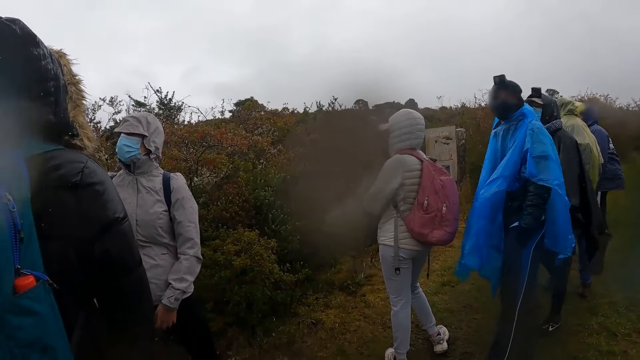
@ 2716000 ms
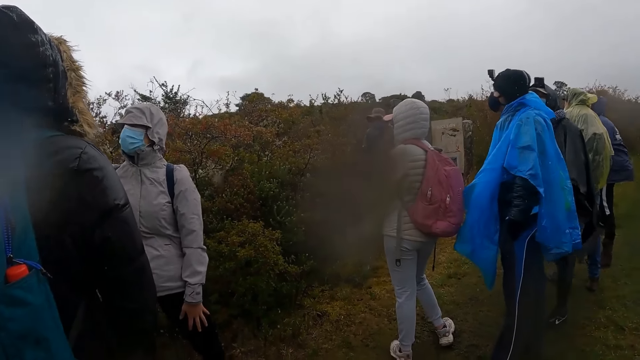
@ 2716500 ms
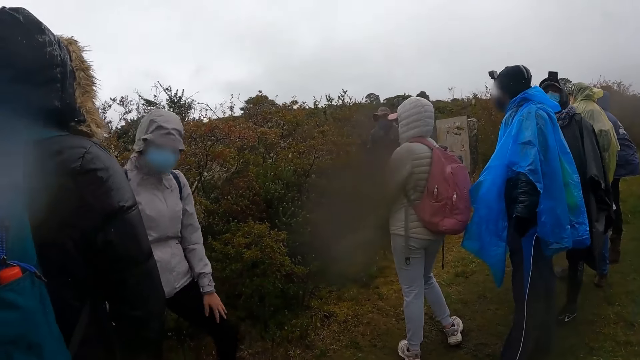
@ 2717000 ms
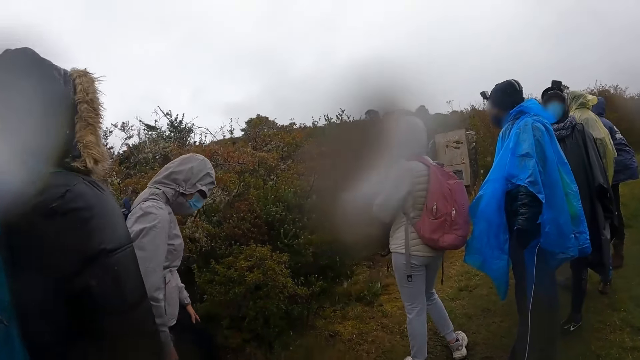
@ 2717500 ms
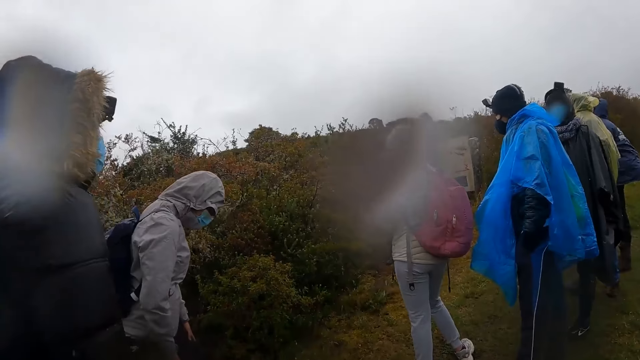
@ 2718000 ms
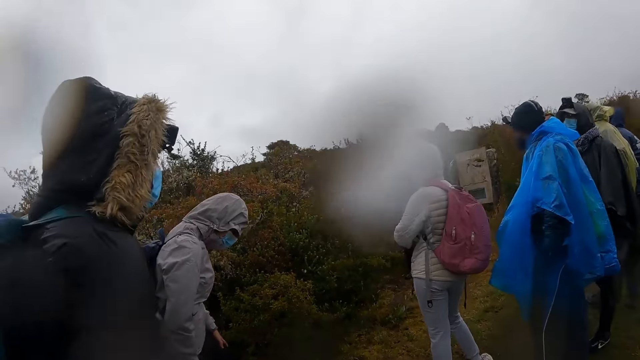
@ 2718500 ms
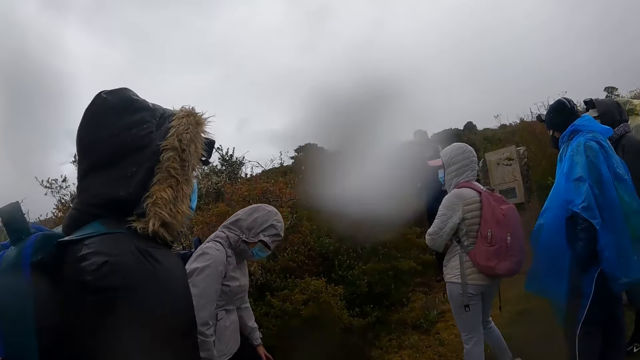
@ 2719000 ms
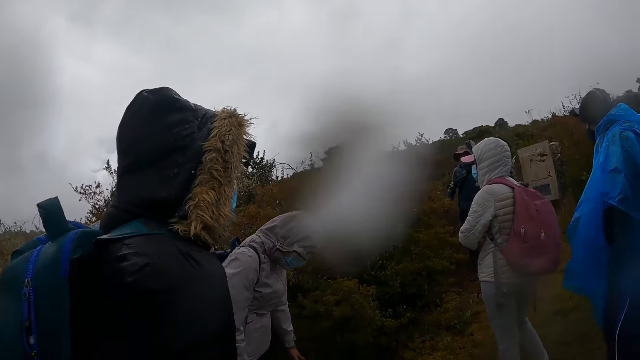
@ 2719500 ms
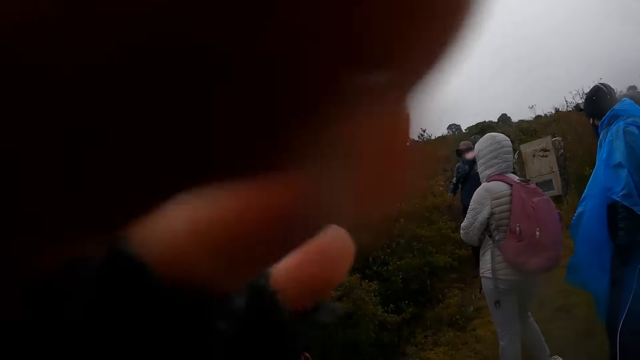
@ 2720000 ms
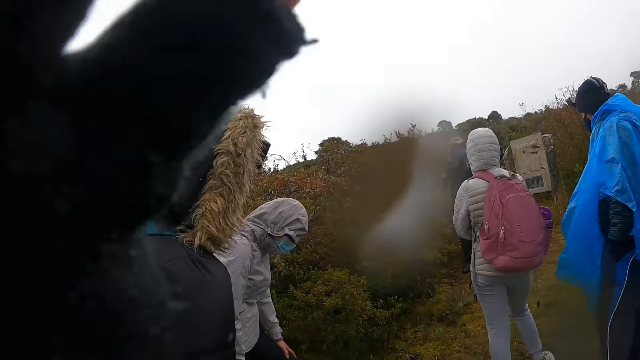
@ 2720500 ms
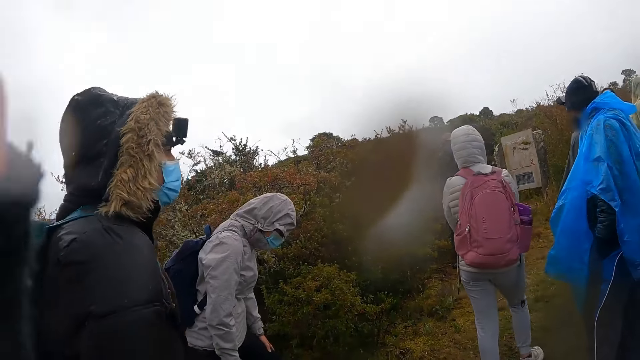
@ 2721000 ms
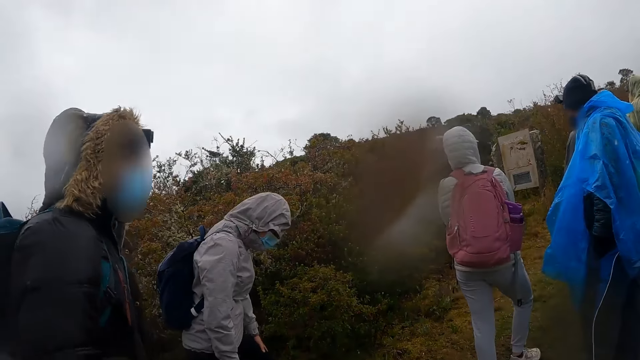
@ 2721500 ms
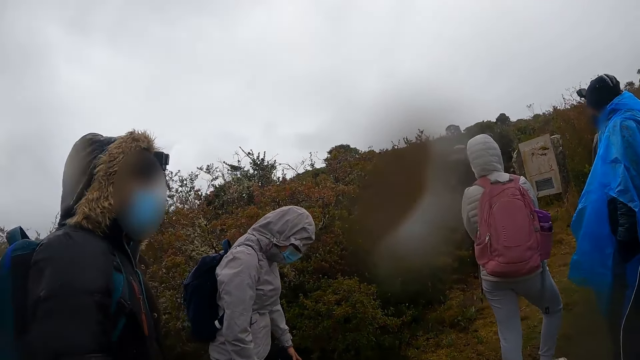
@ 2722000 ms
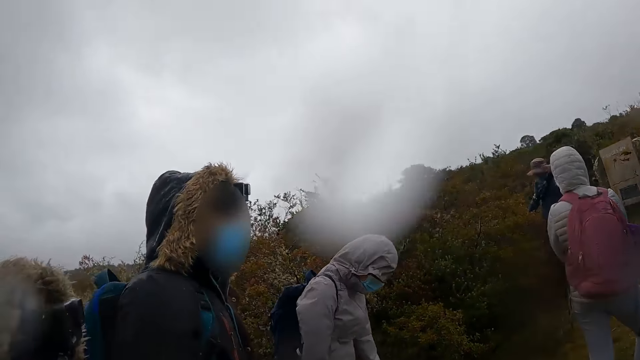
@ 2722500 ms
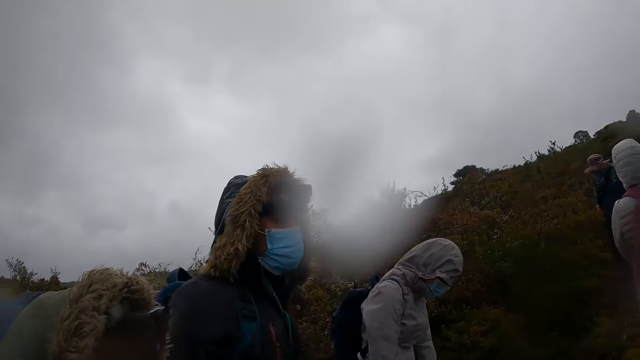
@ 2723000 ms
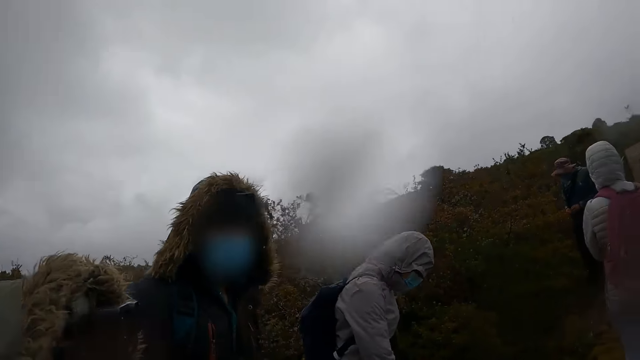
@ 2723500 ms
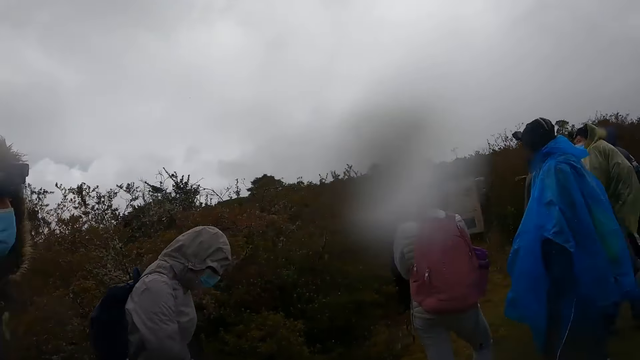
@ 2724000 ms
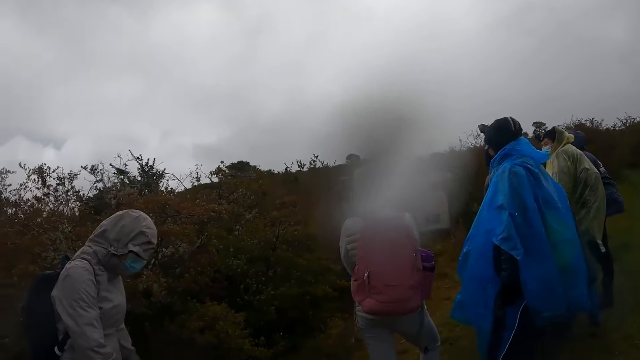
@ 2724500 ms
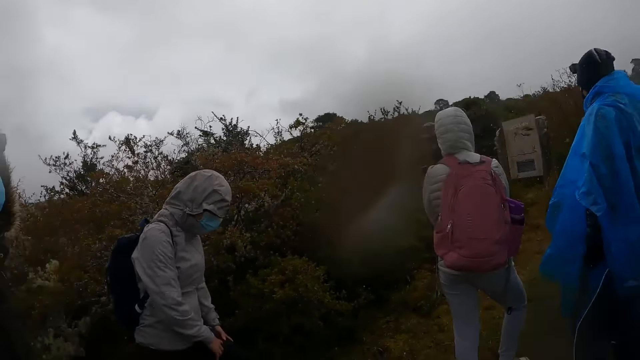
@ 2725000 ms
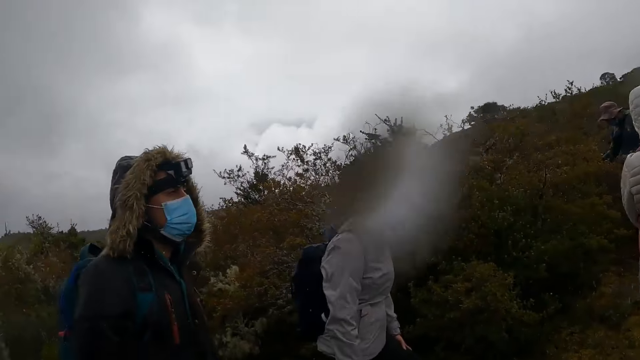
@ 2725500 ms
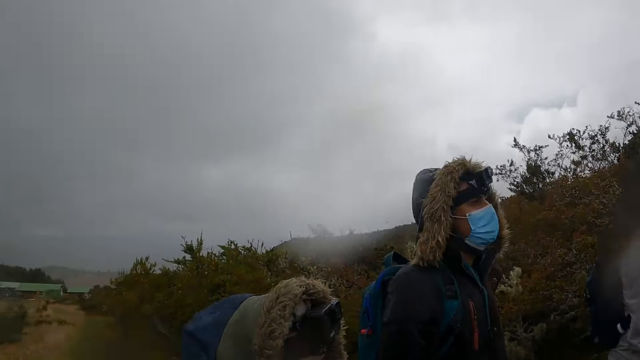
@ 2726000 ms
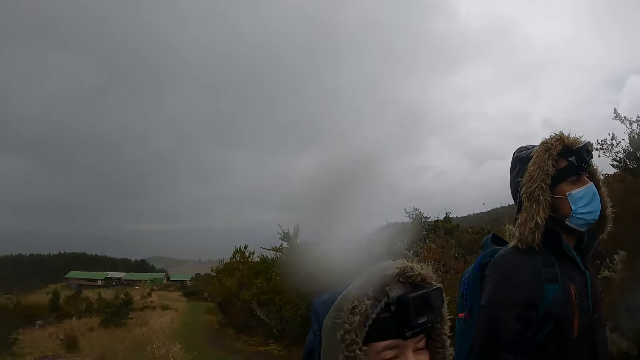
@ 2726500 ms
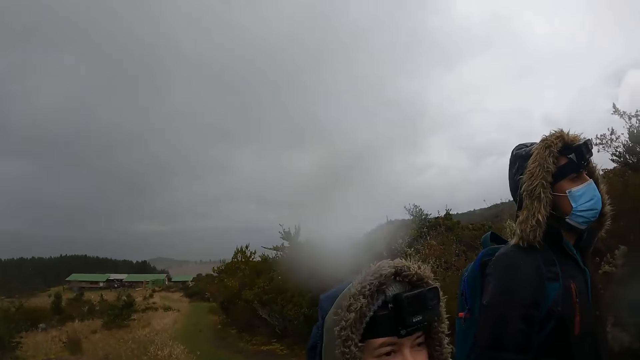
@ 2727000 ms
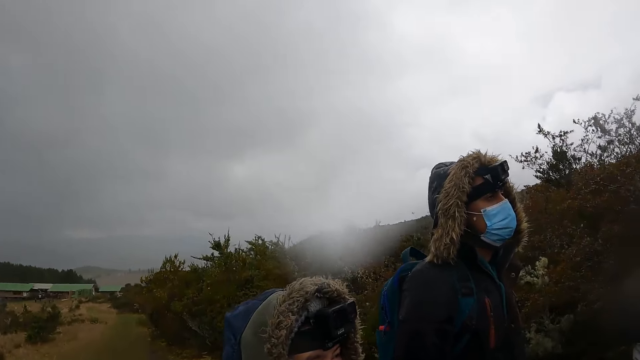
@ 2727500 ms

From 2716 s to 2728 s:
The camera wearer adjusts the camera on her head with her left hand. She looks around.

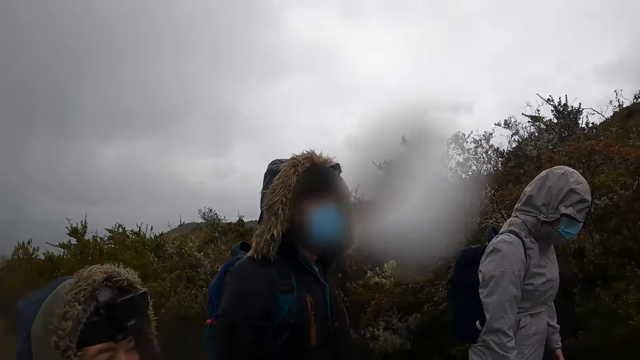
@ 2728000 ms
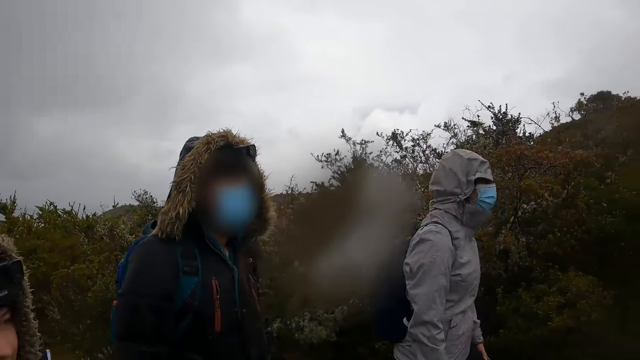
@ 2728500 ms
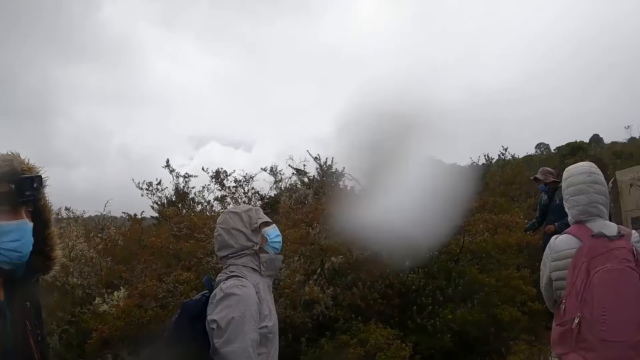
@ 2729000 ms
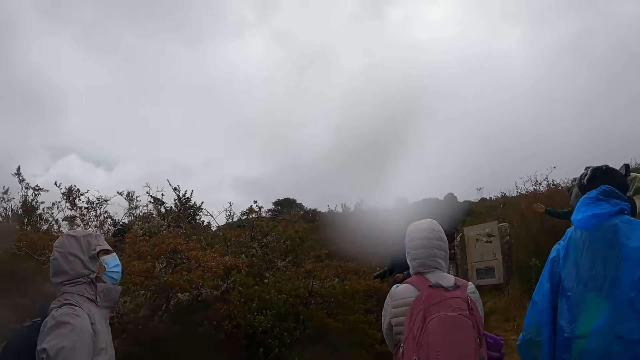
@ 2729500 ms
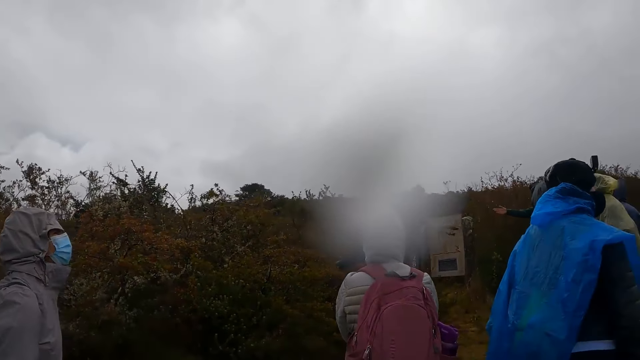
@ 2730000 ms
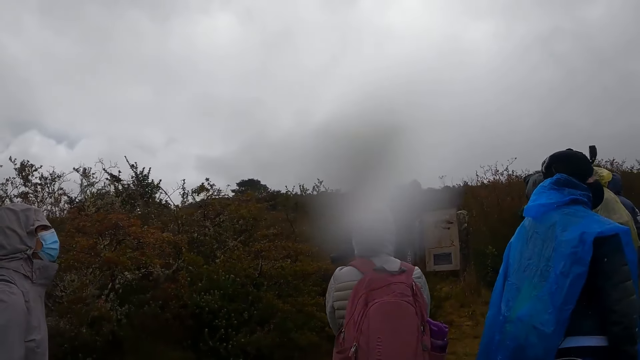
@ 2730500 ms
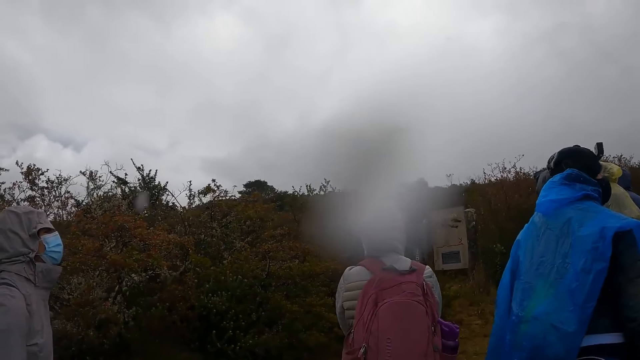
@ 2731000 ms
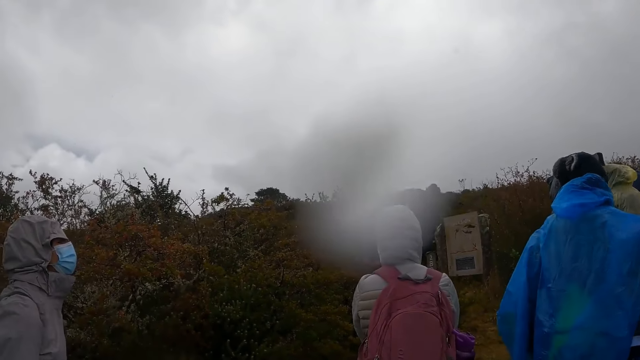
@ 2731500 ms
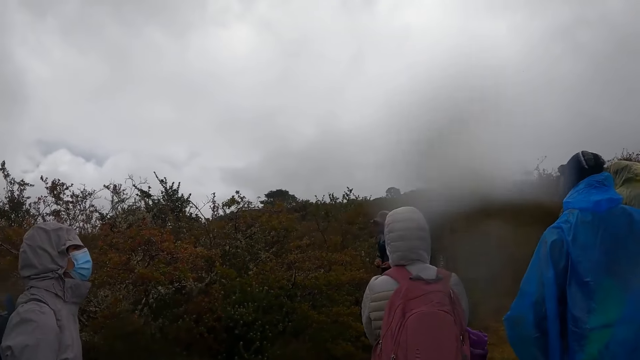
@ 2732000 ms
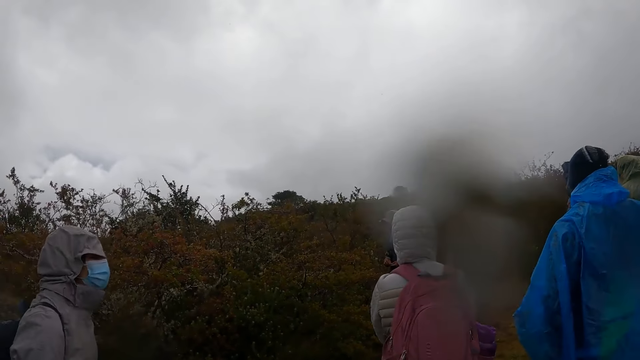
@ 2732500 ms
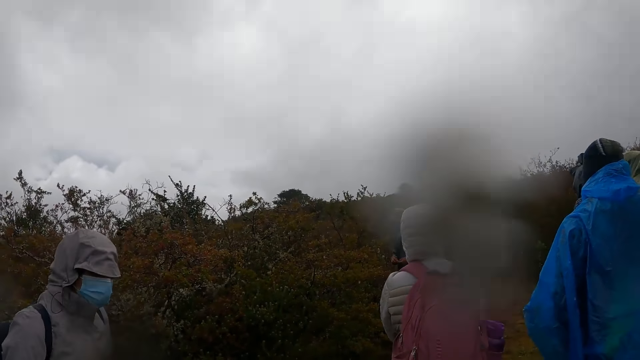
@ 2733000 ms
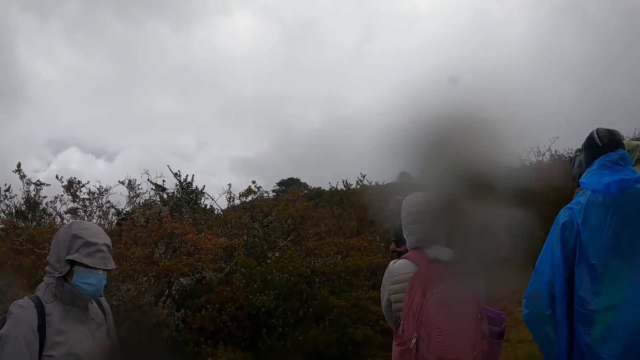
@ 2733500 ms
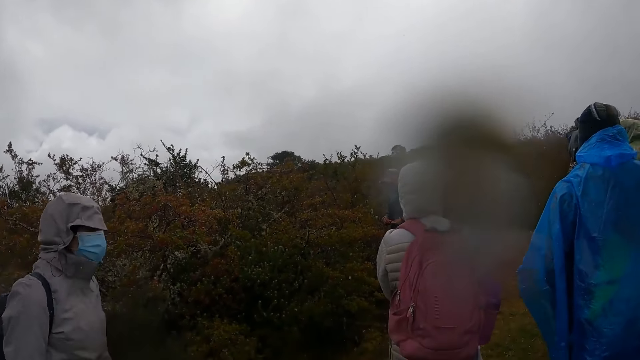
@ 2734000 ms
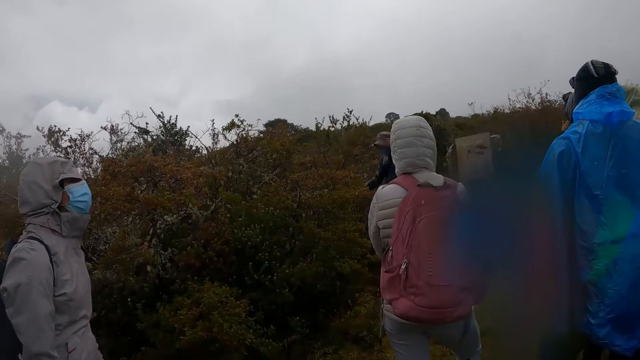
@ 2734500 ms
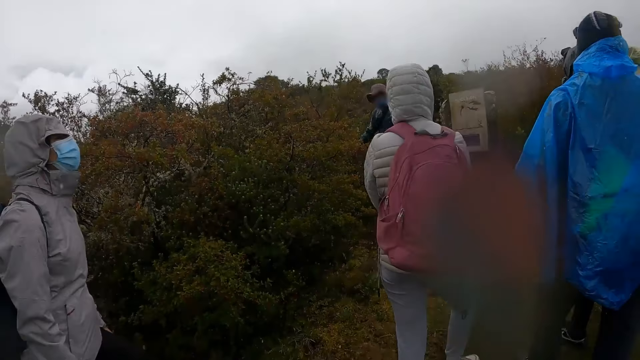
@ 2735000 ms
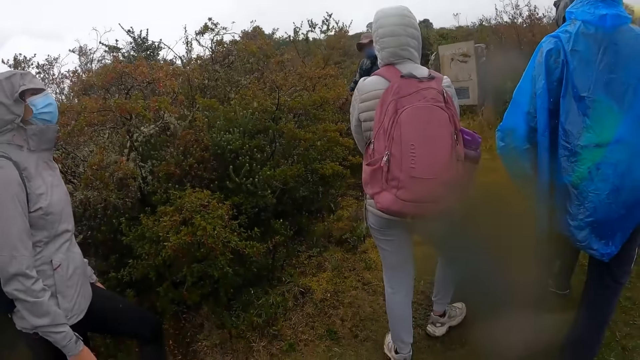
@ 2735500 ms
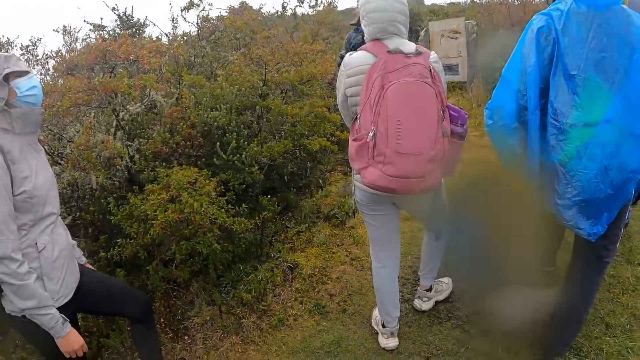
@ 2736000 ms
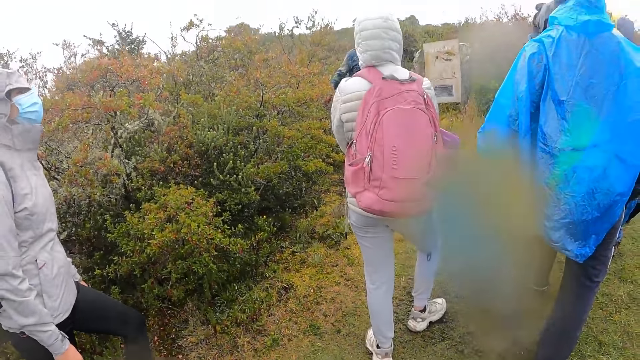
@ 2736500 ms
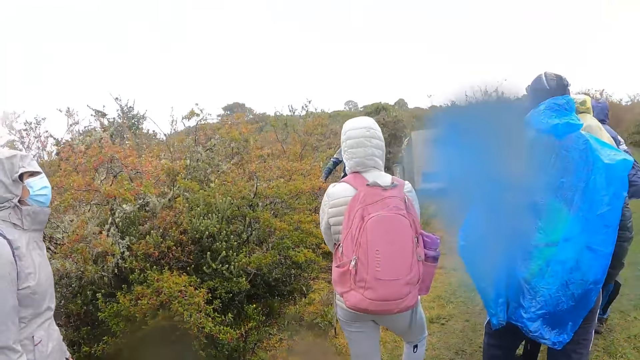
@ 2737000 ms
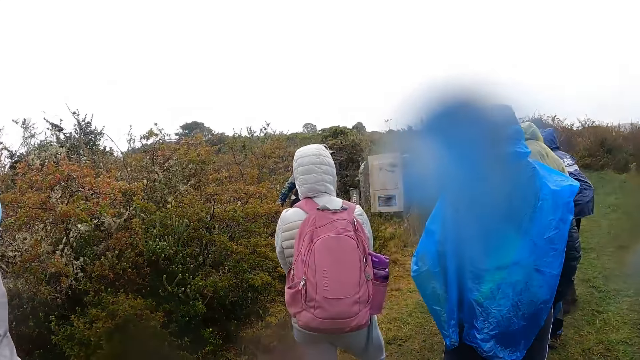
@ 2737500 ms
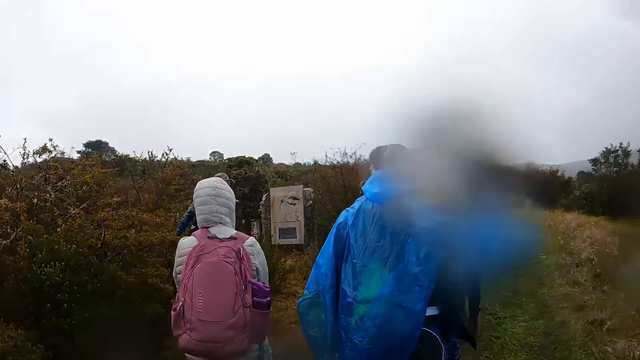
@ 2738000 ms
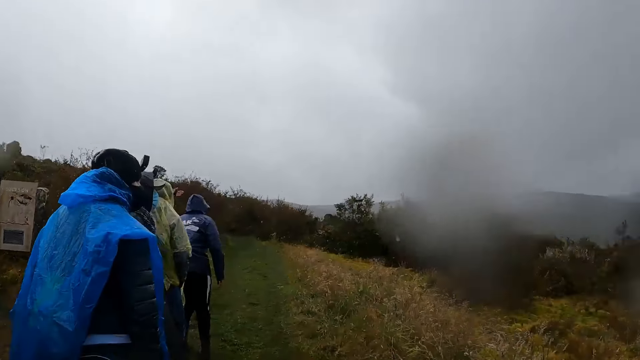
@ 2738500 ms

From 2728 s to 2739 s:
The camera wearer stands.
